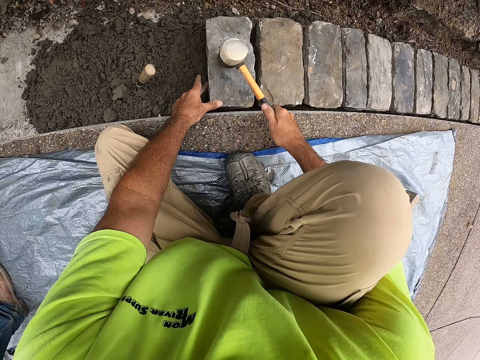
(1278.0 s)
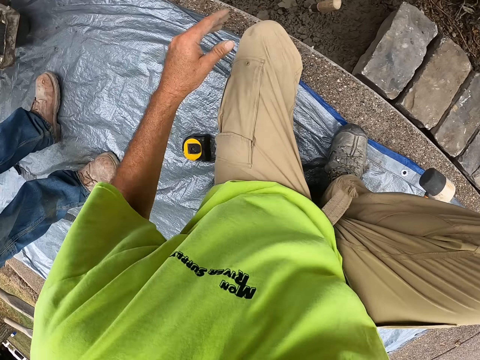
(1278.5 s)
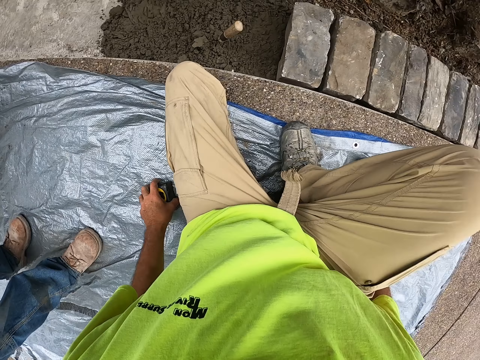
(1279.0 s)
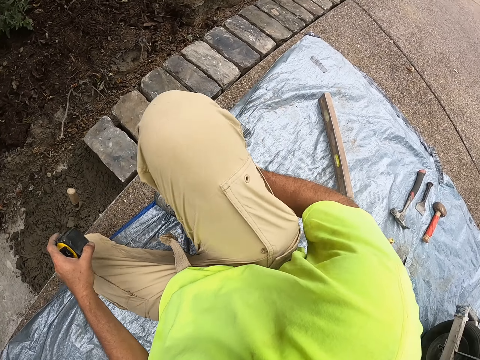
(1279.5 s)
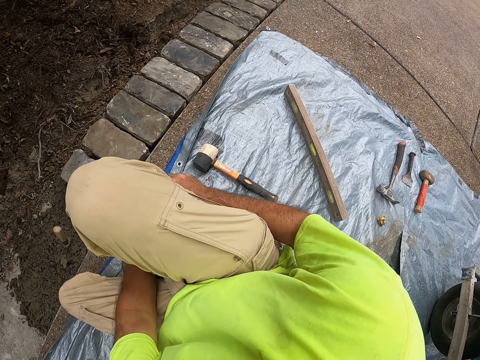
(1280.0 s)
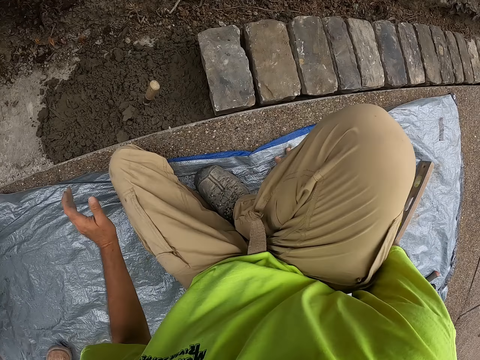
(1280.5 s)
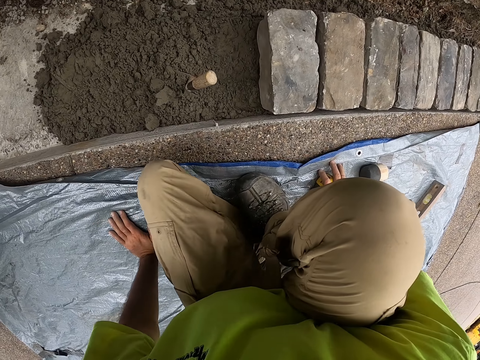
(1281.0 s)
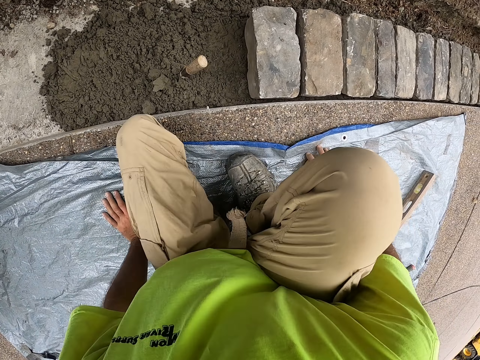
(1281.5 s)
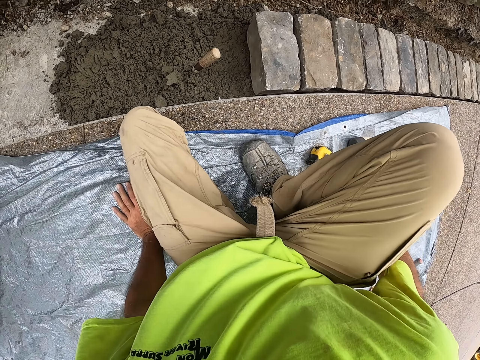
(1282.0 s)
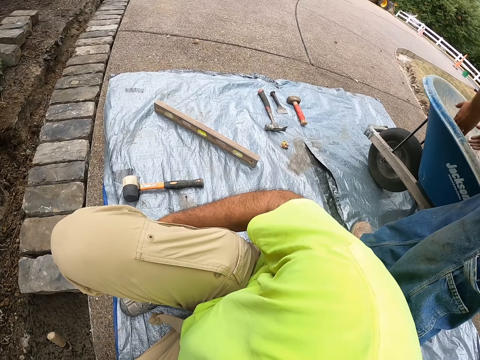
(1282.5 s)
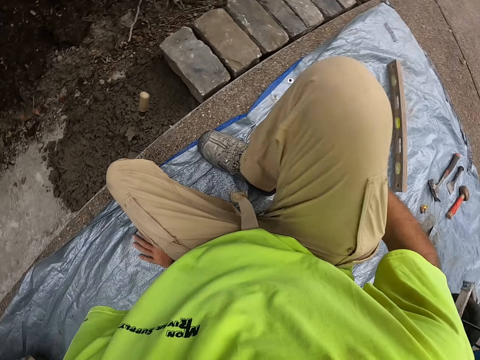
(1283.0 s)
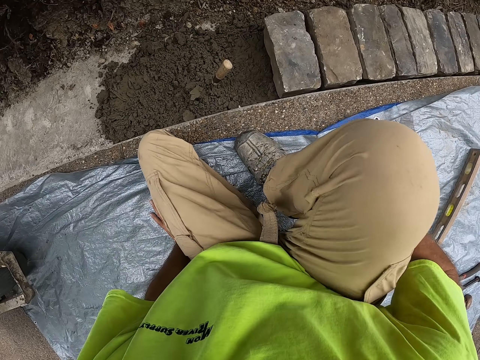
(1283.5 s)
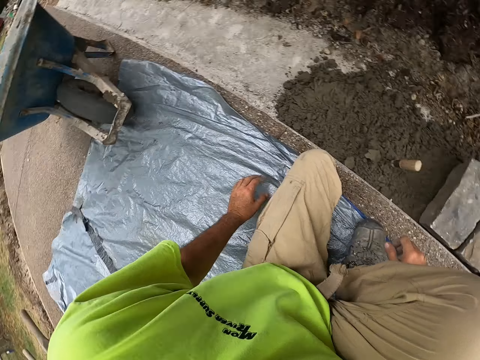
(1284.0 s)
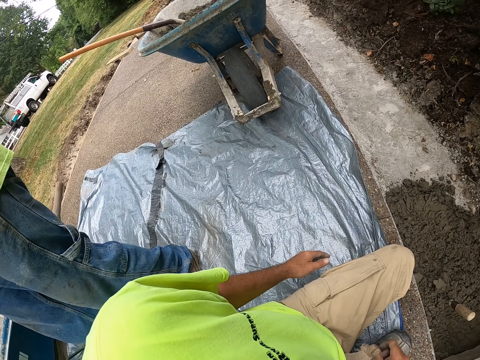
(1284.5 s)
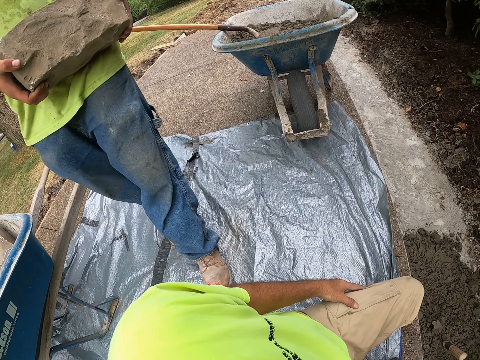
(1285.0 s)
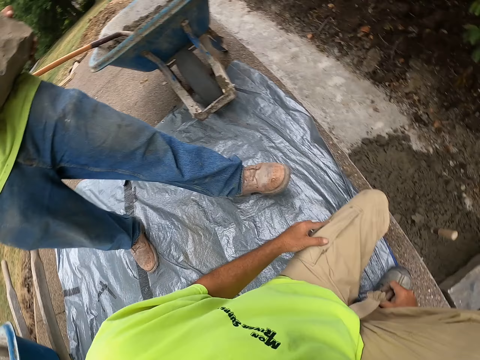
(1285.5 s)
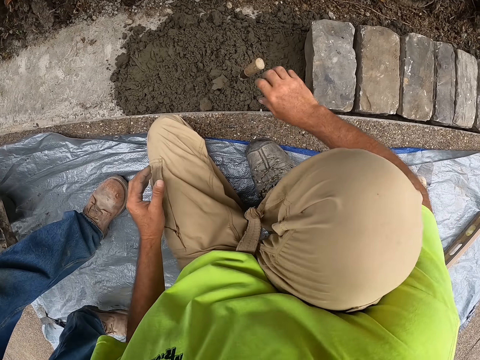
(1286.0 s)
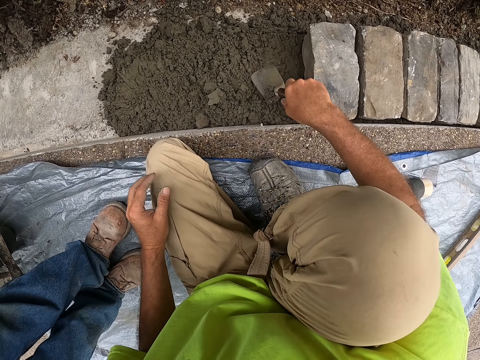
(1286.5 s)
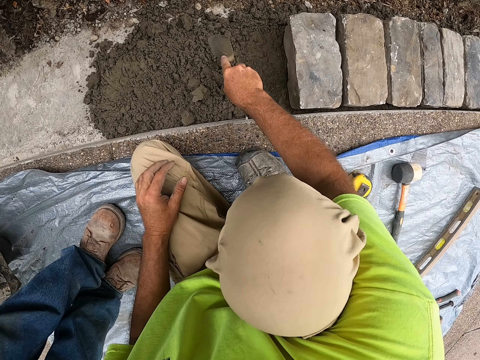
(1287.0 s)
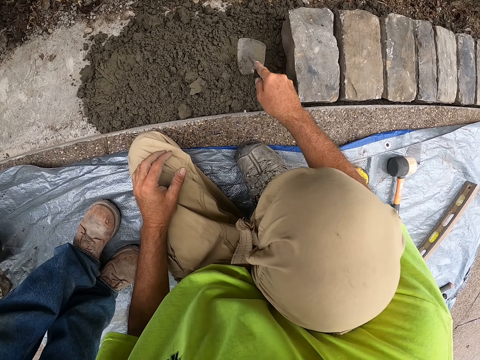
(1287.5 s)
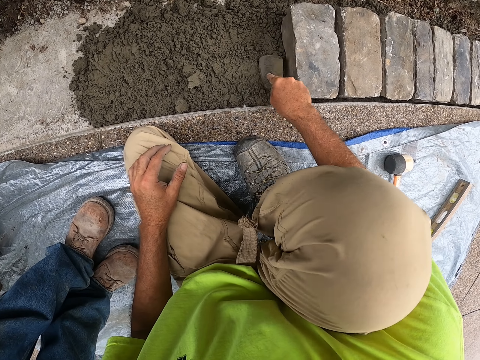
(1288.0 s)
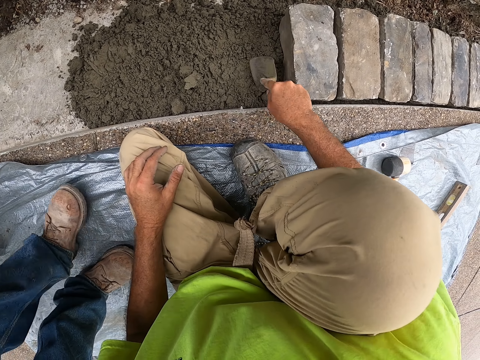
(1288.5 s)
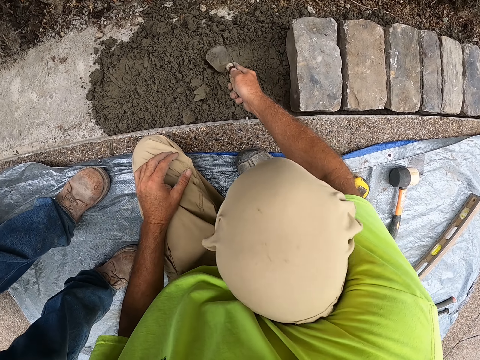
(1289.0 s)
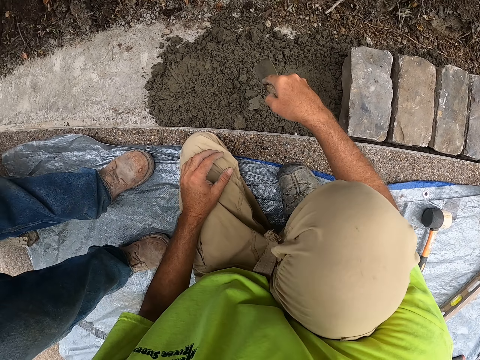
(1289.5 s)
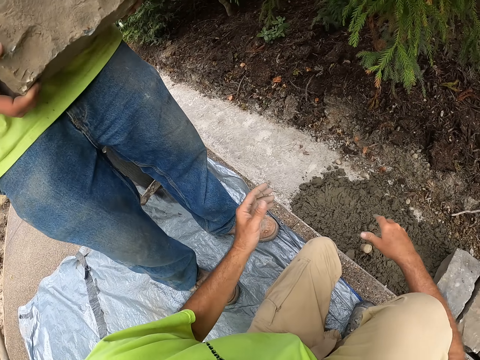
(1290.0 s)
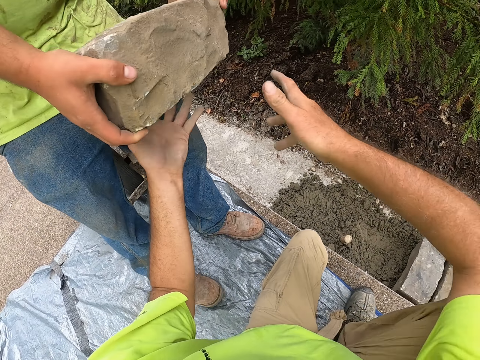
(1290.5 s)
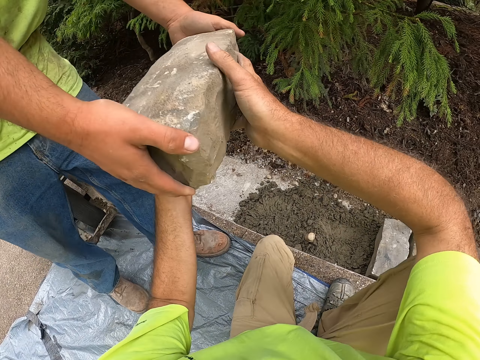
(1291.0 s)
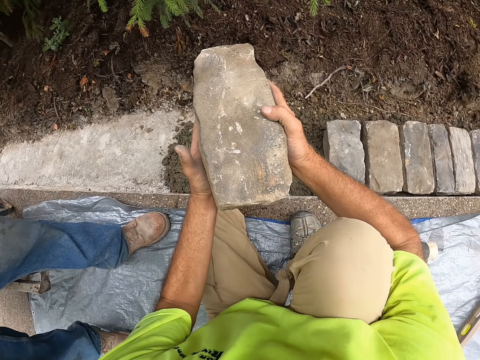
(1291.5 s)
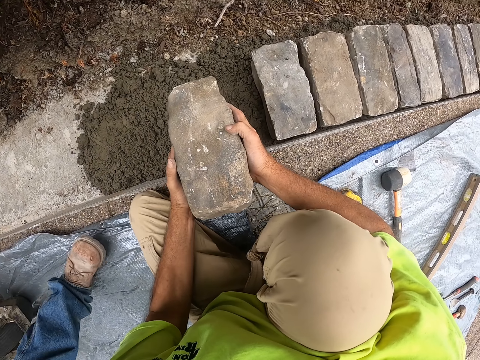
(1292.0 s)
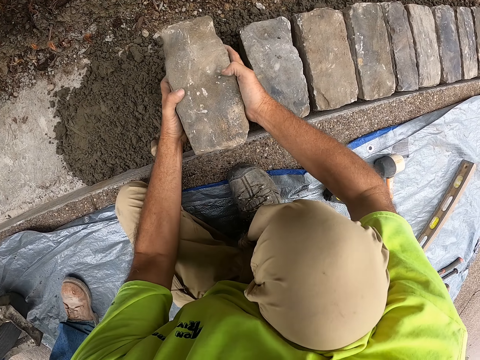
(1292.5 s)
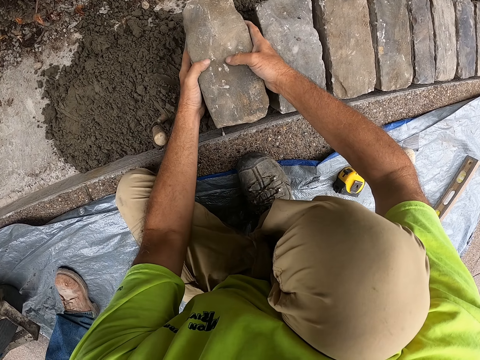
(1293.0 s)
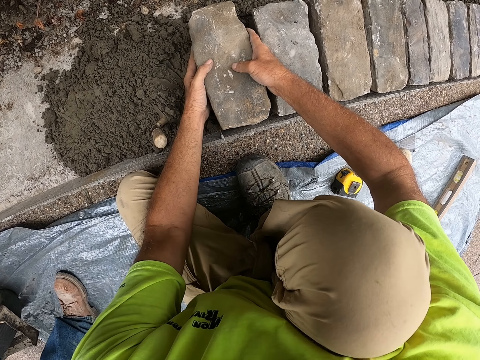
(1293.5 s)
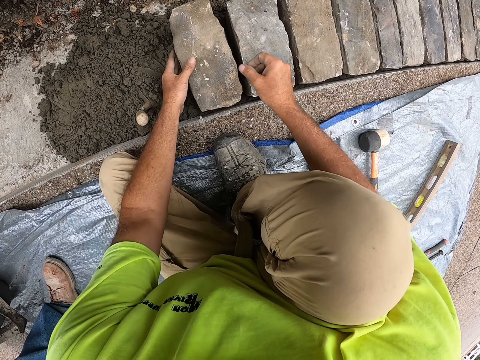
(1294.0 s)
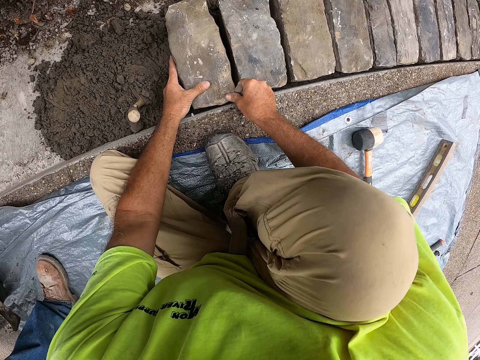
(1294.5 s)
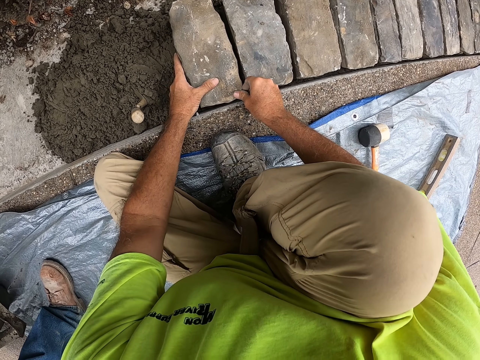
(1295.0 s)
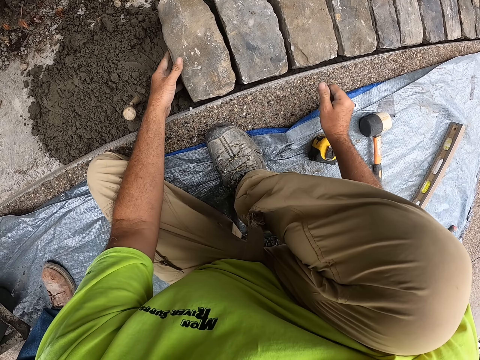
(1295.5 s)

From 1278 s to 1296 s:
The camera wearer puts the mallet on the tarp. They move a tape measure. They move. They look around. A man takes a few steps. The camera wearer picks the trowel. They spread the concrete. They put the trowel in the concrete. They receive the brick from the man. They hold the brick with both hands. They put the brick on the concrete.

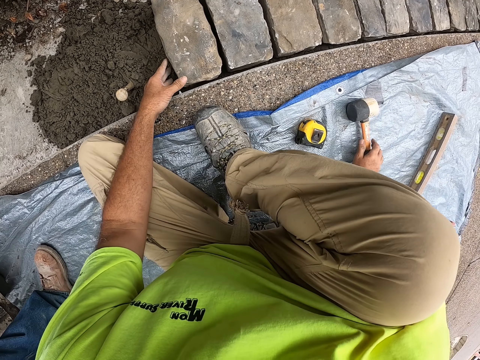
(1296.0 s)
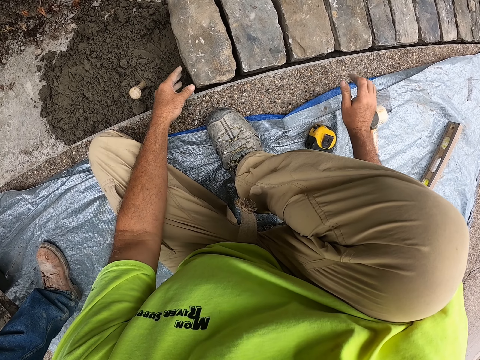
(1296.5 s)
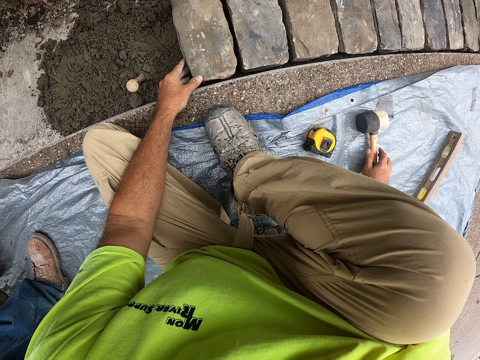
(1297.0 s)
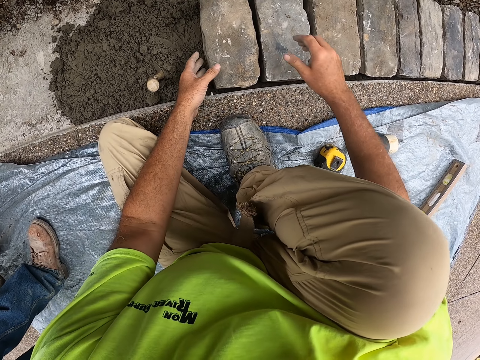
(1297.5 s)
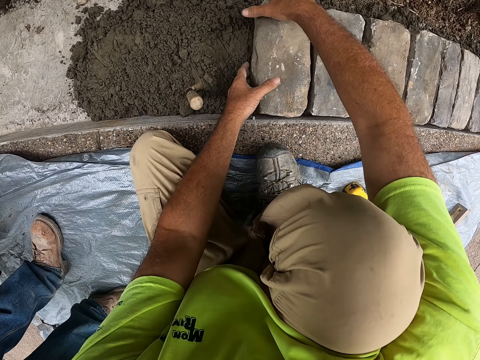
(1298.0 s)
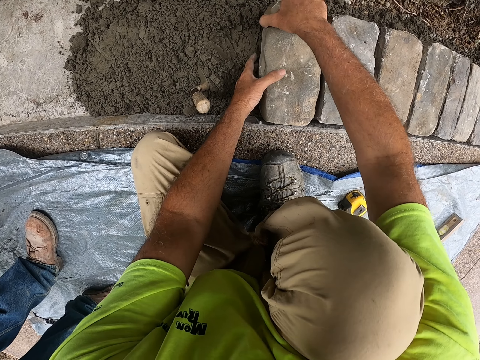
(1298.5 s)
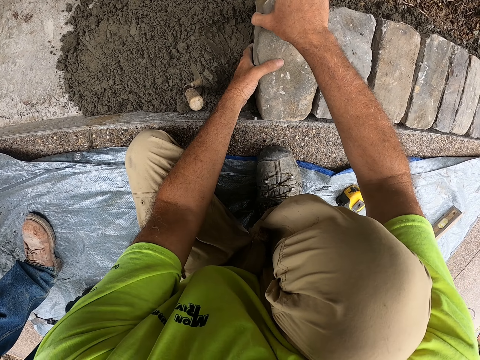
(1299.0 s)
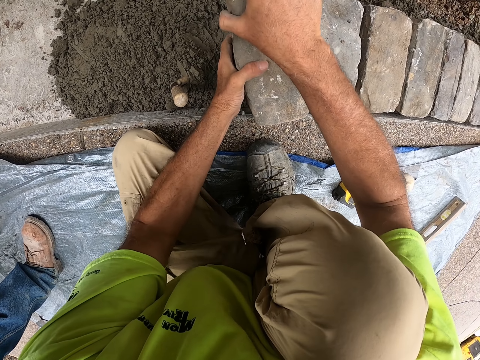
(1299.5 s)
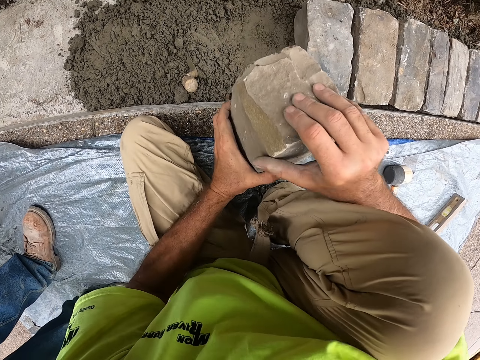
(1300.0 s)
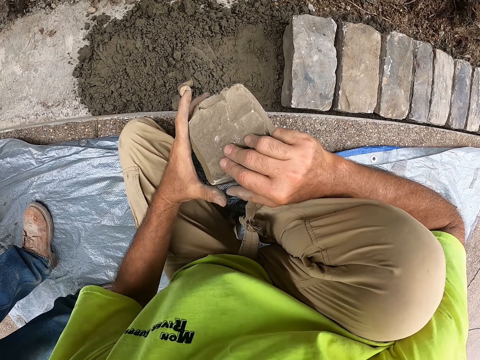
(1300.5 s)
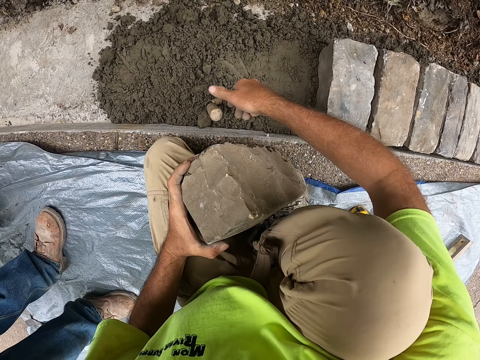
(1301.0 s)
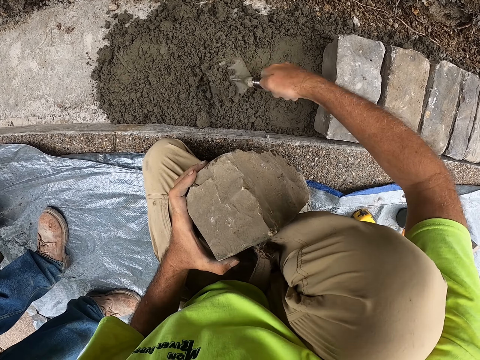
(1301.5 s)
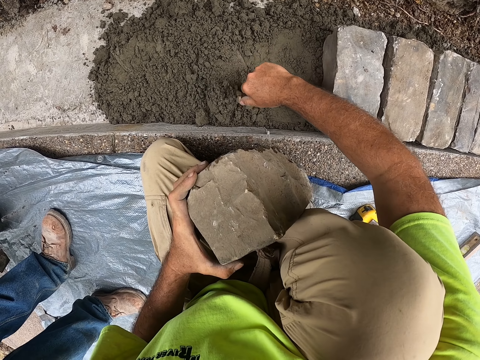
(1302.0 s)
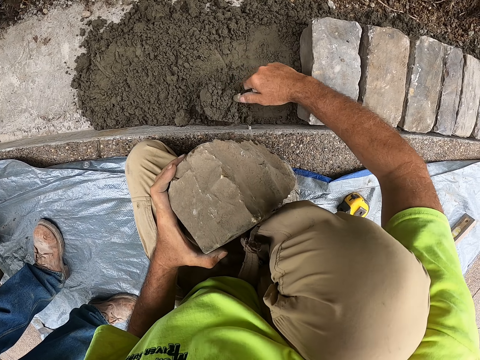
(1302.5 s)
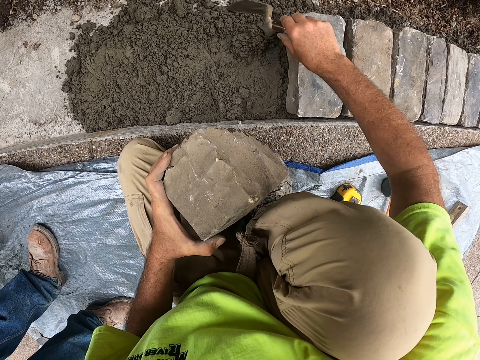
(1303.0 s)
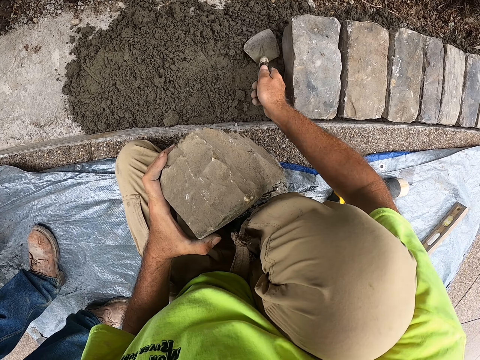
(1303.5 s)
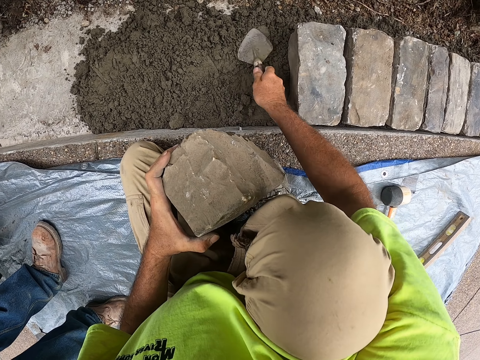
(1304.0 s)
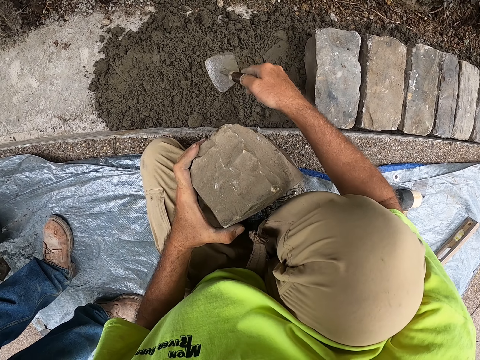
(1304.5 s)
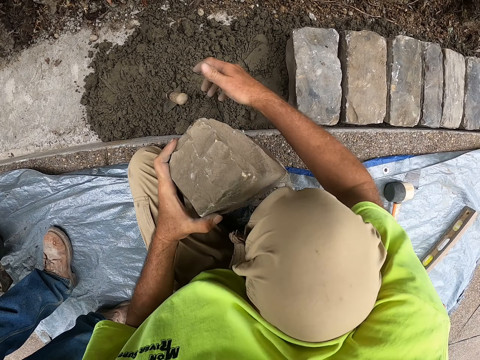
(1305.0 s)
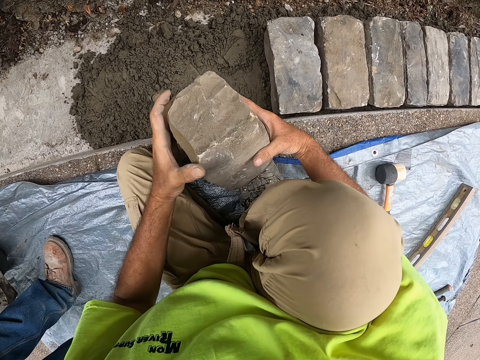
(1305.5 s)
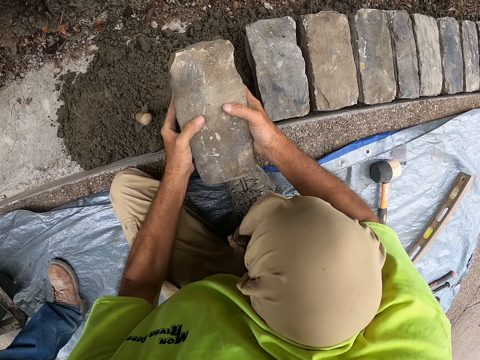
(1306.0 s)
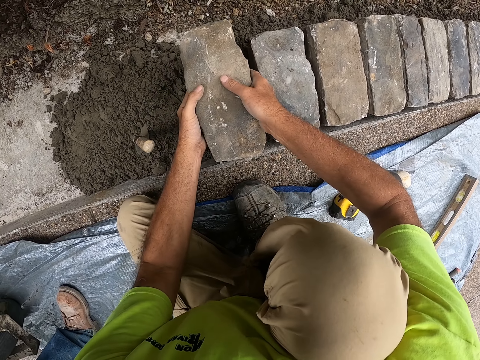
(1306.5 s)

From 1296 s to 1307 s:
The camera wearer picks the brick. He puts the brick on his foot. He picks the trowel. He holds the steel. He moves the concrete. He spreads the concrete. He puts the trowel in the concrete. He holds the brick with both hands.
